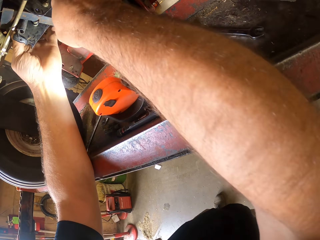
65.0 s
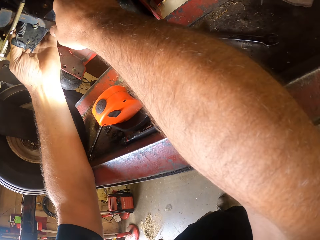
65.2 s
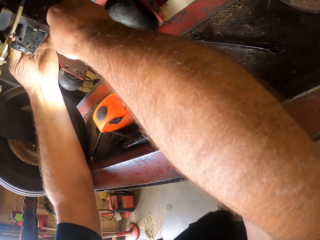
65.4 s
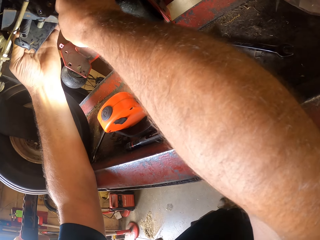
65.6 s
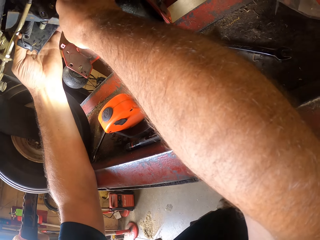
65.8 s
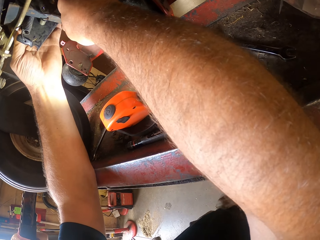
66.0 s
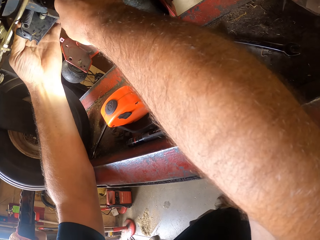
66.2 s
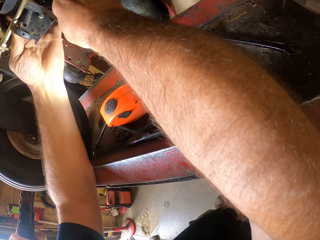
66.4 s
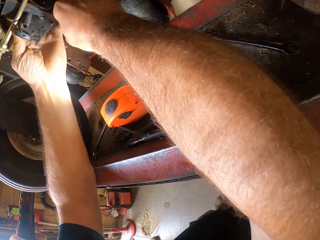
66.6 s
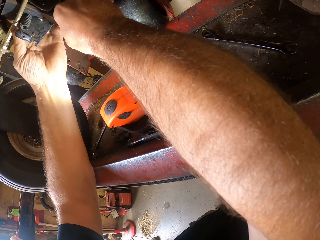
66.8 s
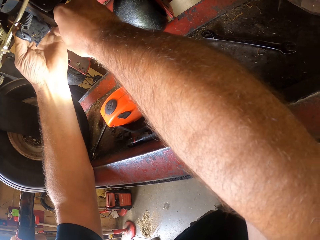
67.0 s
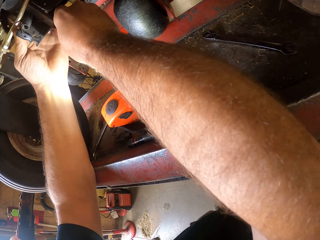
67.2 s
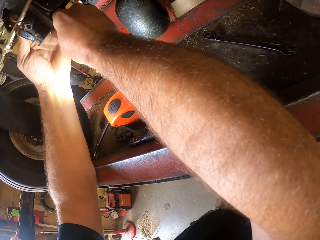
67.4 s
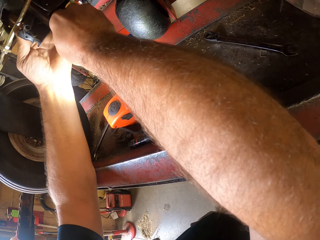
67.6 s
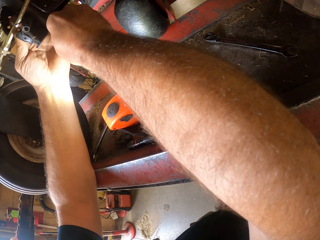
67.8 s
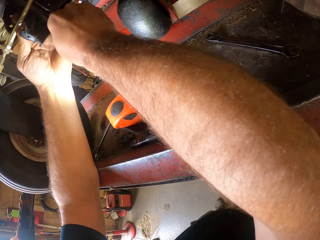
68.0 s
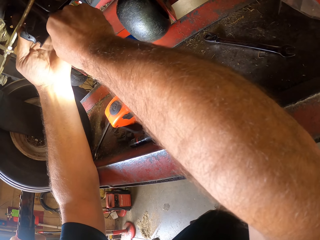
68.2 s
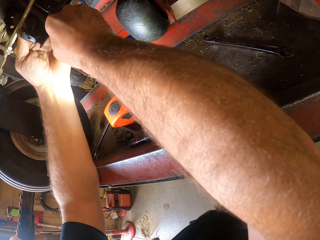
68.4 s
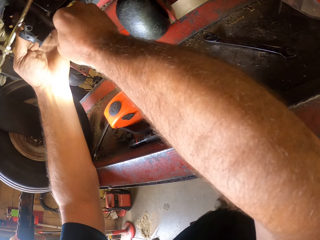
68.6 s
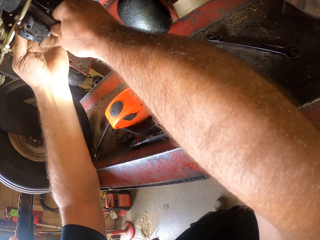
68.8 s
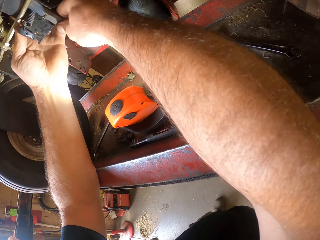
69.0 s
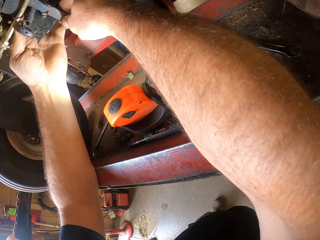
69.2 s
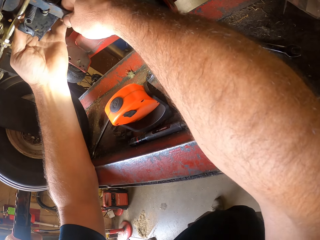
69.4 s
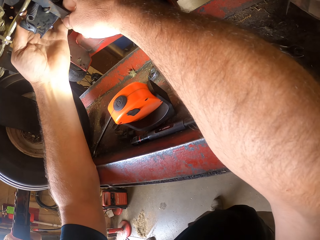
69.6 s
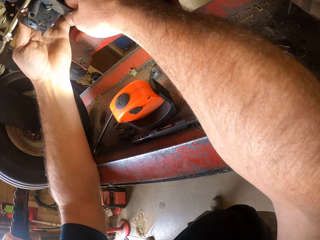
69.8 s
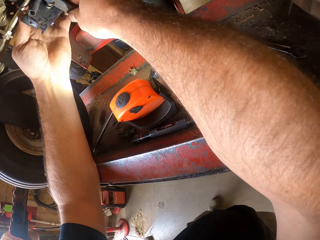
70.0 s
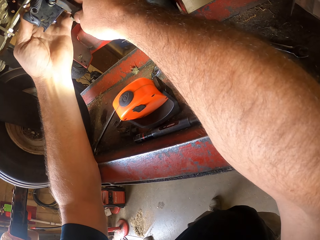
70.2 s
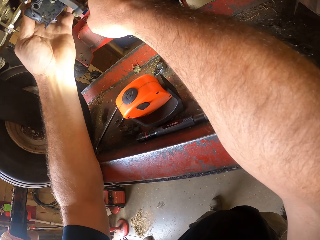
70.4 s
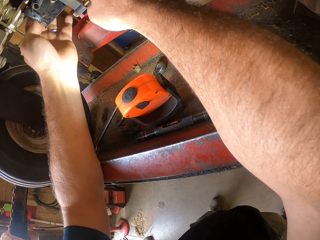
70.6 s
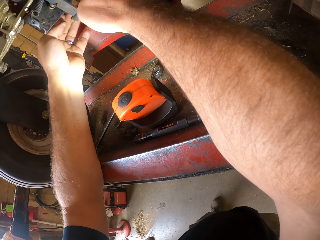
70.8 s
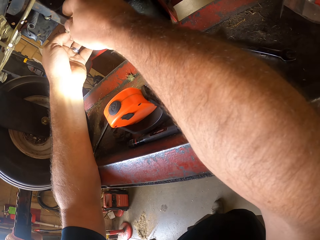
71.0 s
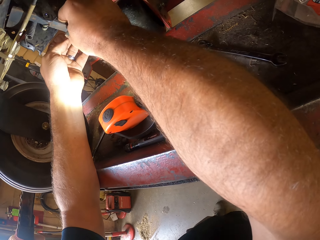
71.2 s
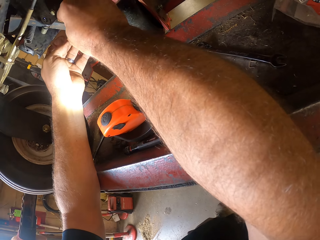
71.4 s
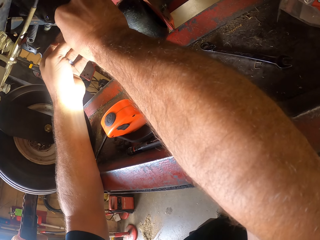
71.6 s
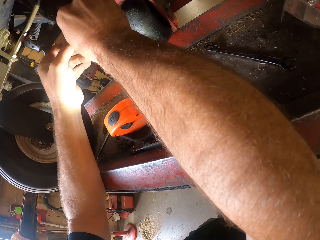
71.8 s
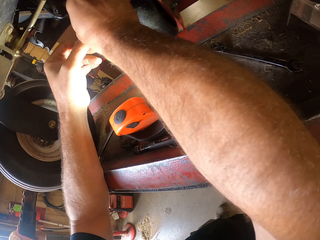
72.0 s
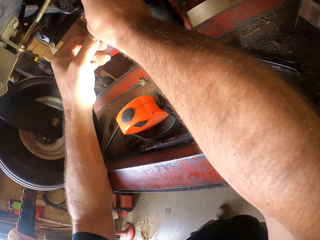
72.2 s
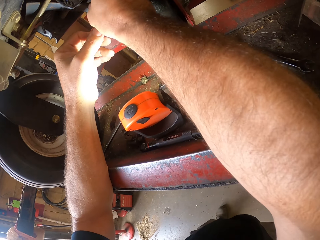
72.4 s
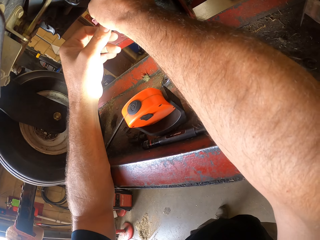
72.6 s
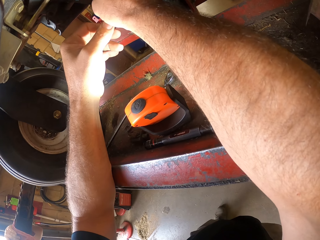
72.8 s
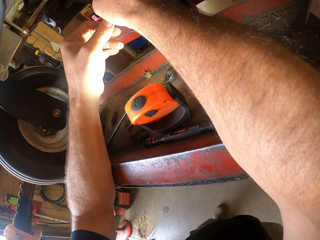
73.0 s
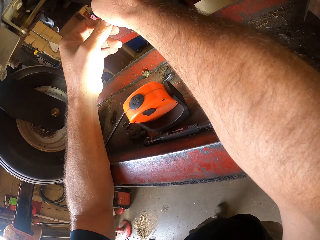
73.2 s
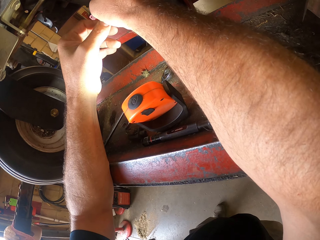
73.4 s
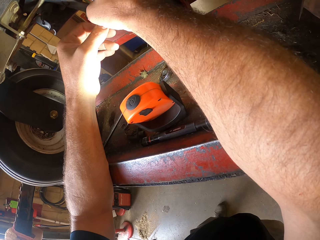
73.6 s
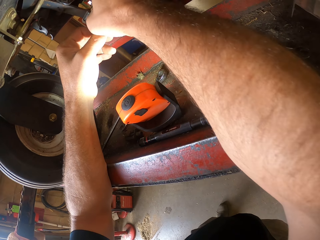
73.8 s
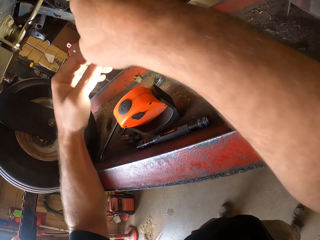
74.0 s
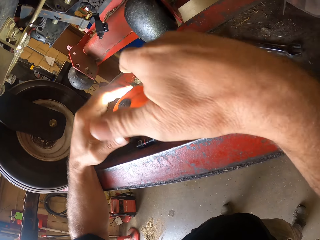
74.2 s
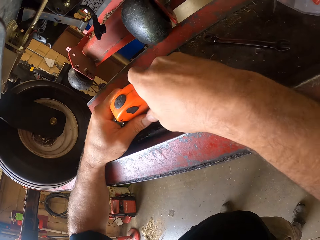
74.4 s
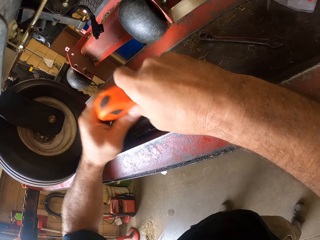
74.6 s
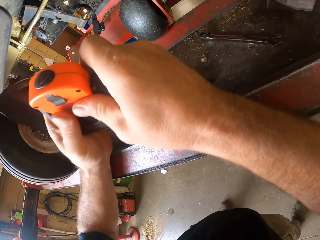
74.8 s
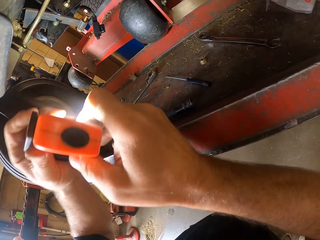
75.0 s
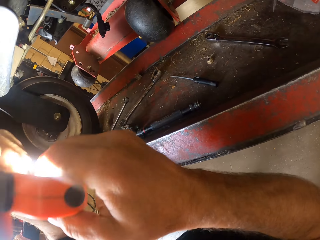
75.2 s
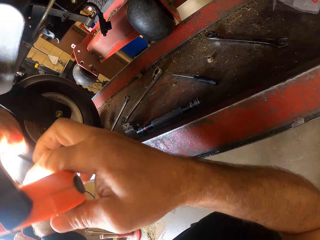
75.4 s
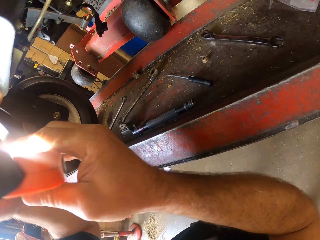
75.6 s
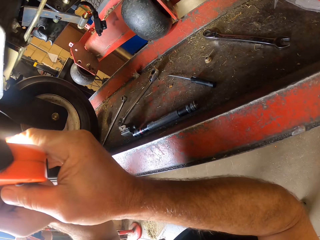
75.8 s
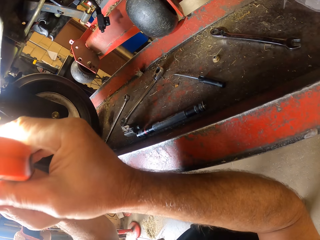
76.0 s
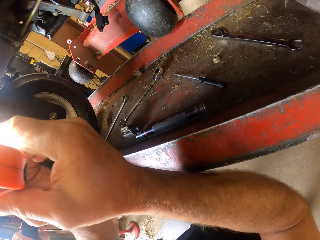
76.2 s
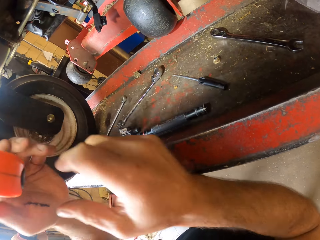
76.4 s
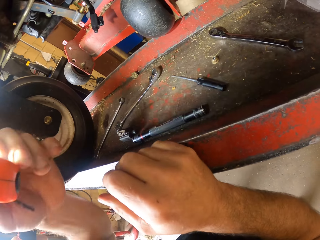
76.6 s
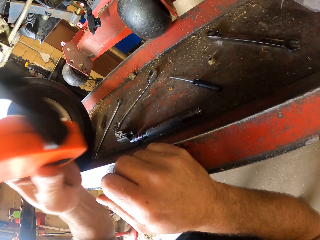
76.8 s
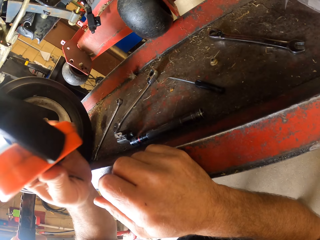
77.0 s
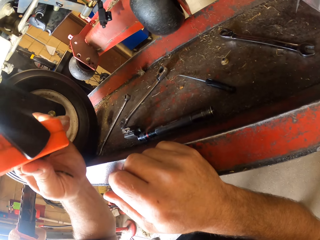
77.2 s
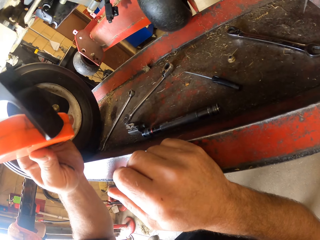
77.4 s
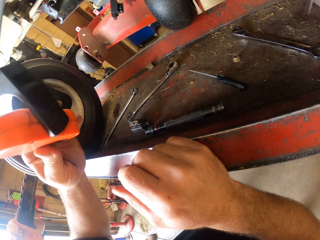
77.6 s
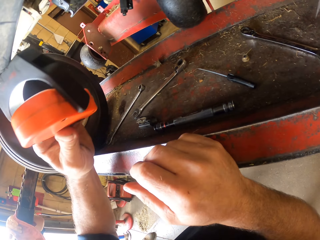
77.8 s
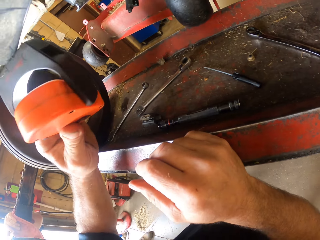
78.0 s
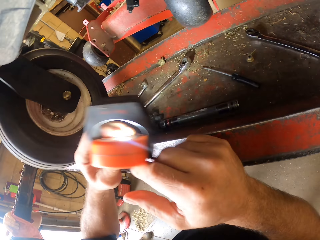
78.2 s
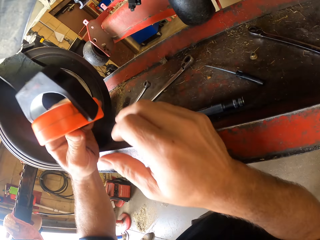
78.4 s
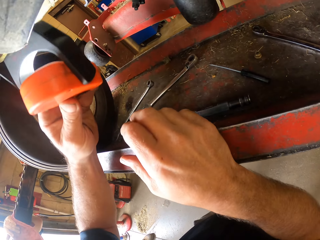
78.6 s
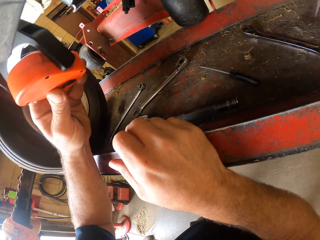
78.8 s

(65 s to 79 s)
The camera wearer fixes the sanding machine. He works on the machine with both his hands. He picks up the torchlight from the workbench with both his hands. He attempts to fix parts of the sanding machine. He scratches the torchlight on the machine.

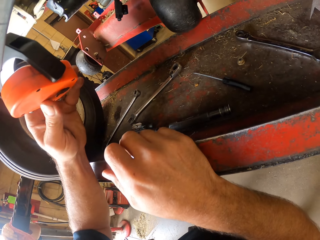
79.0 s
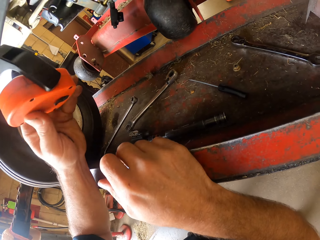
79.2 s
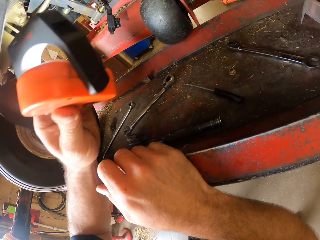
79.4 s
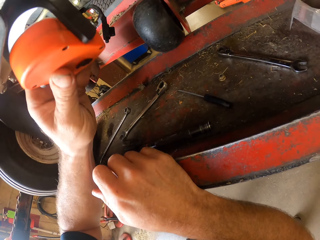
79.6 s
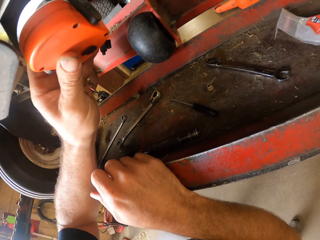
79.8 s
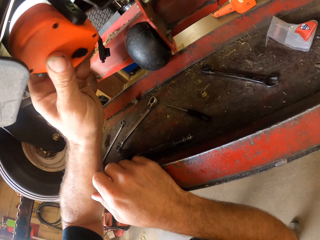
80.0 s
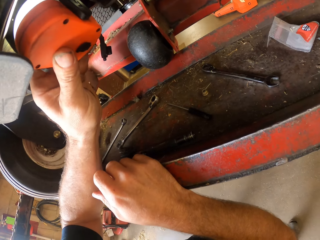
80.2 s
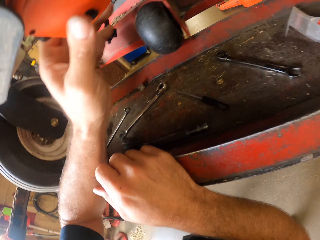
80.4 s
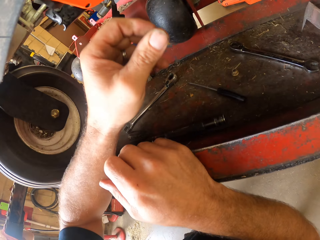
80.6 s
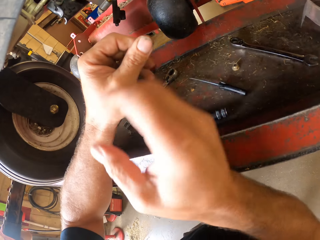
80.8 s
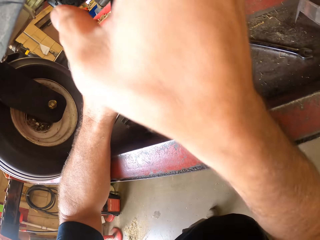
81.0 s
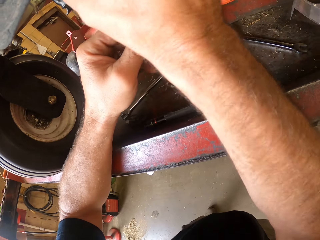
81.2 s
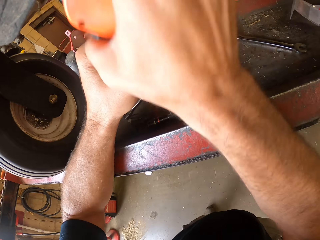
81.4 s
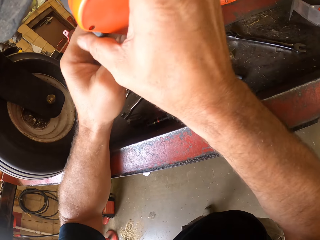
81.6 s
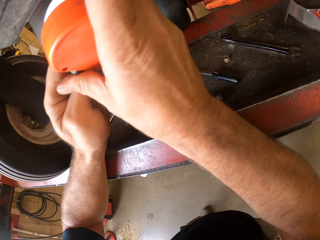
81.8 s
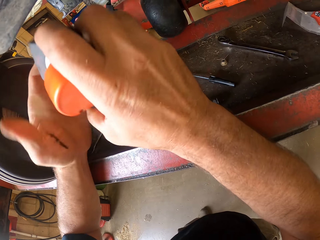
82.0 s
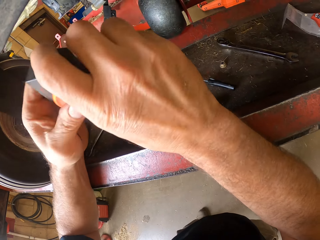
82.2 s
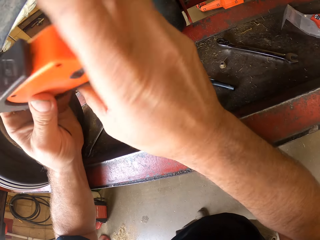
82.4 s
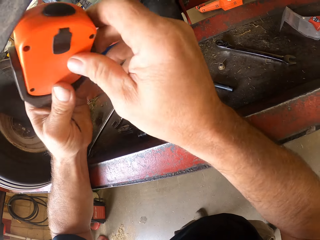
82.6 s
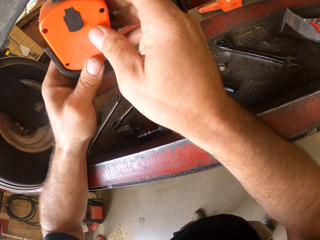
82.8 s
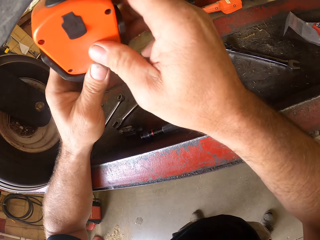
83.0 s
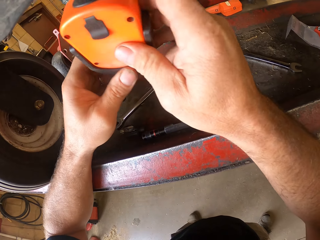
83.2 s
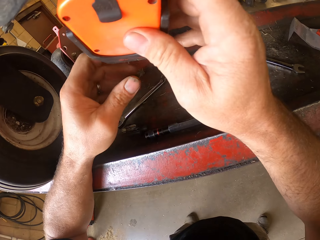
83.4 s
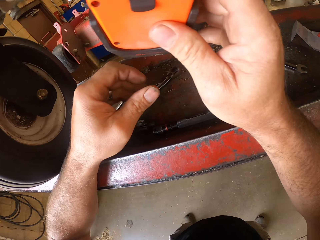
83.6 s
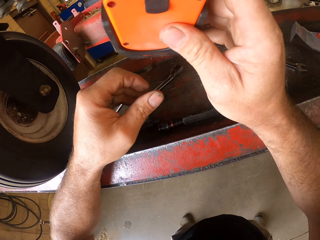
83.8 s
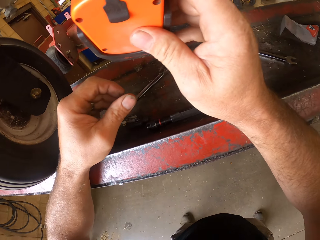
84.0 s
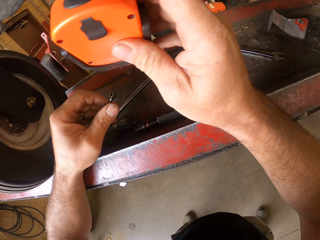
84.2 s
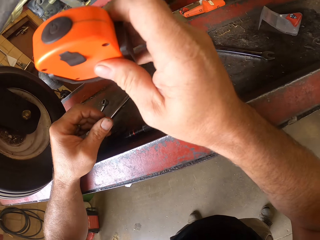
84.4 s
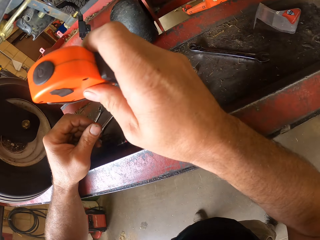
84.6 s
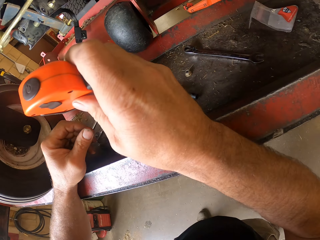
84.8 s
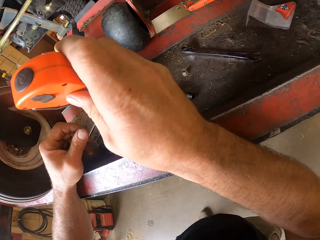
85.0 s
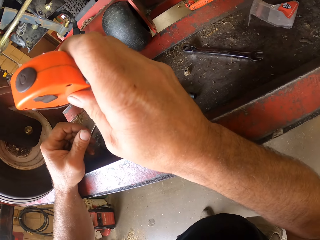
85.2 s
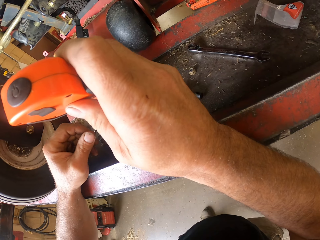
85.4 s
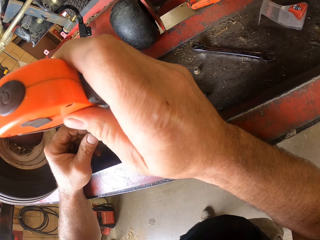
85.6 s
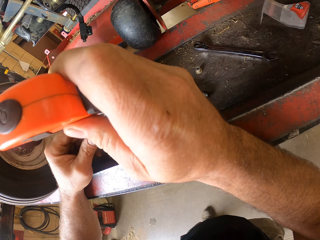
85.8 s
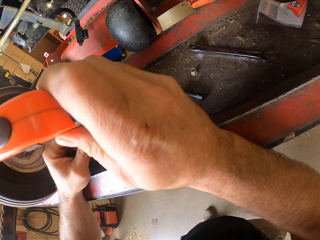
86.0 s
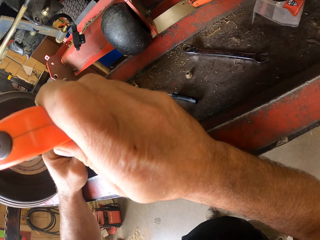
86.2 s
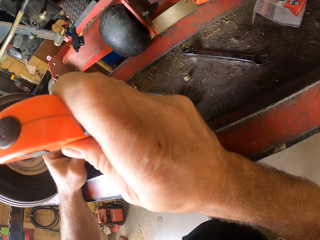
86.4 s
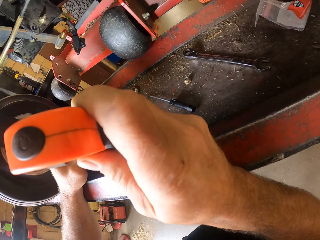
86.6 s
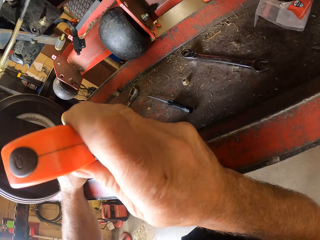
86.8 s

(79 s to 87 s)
The camera wearer hangs the torchlight on the machine with his left hand. He removes the torchlight from the machine with his right hand. He holds the torchlight with both his hands. He holds the torchlight with his right hand.
